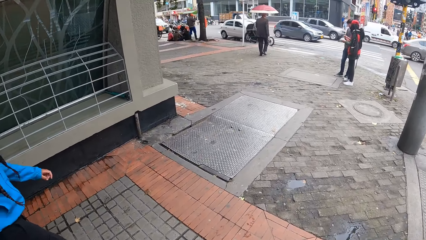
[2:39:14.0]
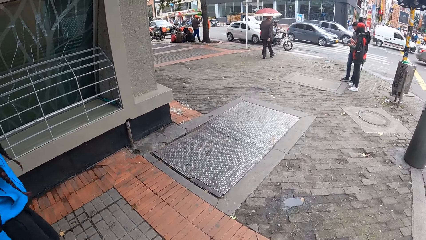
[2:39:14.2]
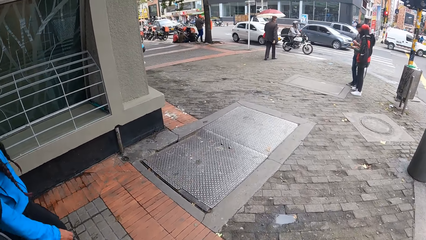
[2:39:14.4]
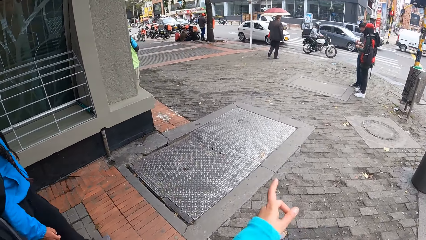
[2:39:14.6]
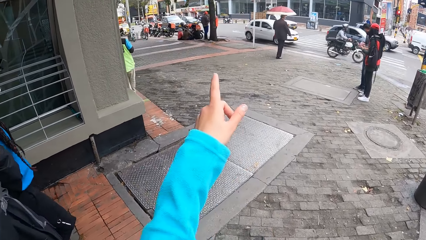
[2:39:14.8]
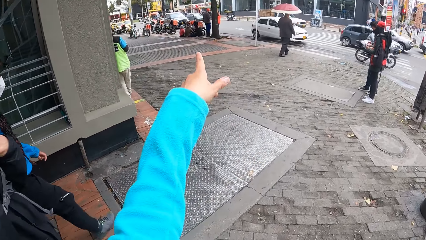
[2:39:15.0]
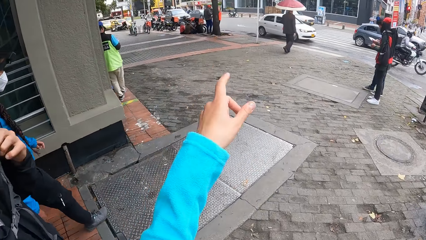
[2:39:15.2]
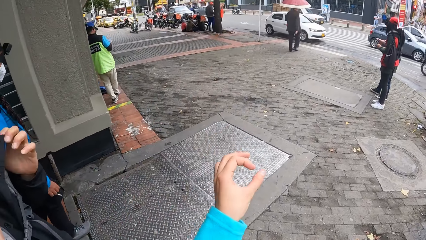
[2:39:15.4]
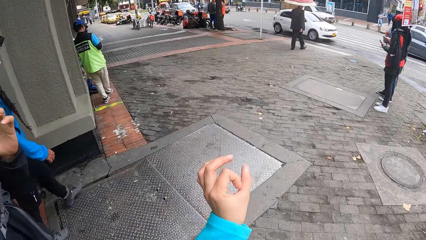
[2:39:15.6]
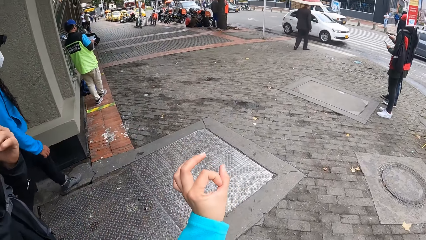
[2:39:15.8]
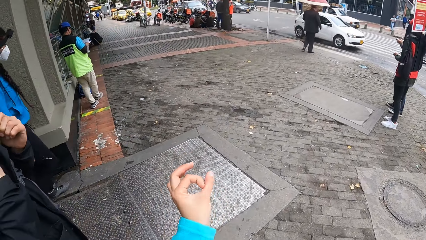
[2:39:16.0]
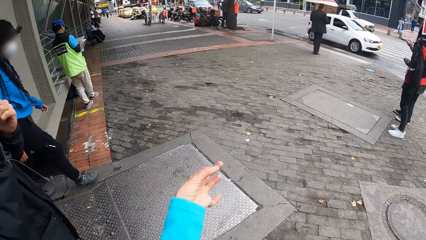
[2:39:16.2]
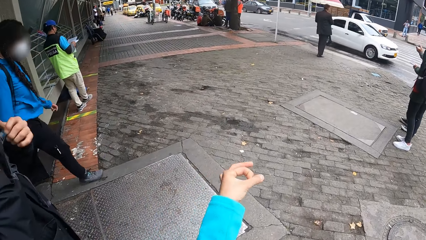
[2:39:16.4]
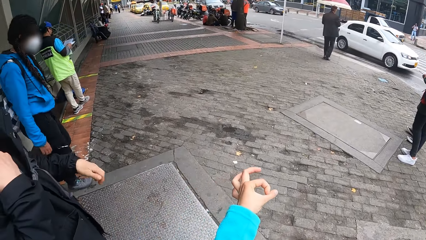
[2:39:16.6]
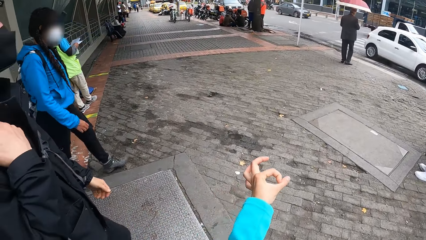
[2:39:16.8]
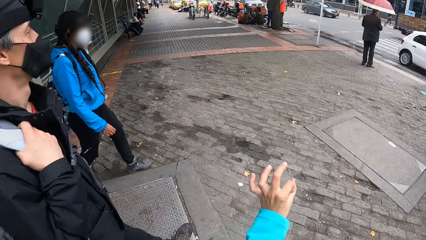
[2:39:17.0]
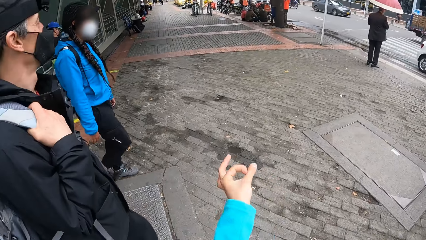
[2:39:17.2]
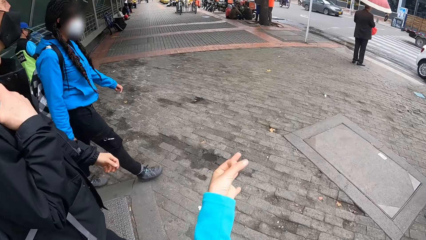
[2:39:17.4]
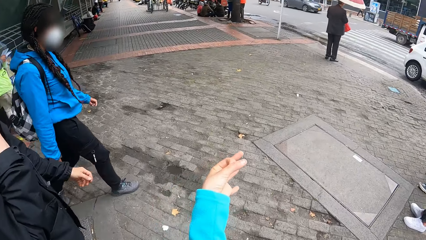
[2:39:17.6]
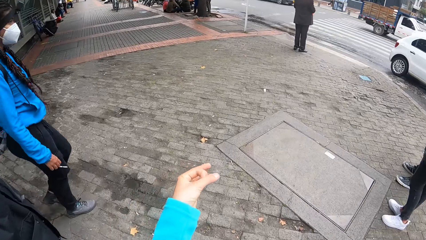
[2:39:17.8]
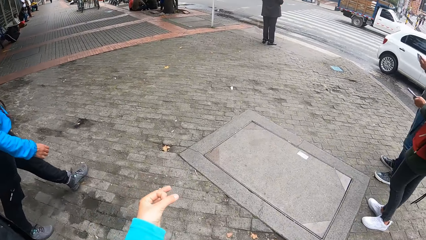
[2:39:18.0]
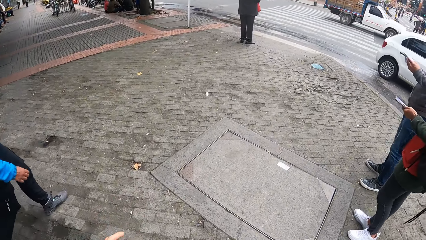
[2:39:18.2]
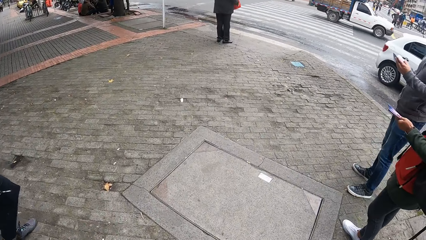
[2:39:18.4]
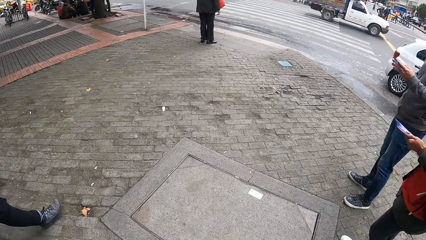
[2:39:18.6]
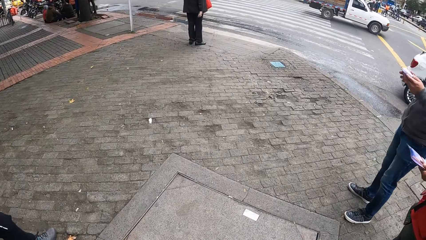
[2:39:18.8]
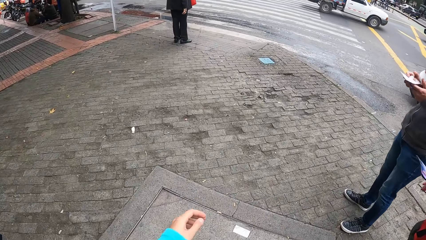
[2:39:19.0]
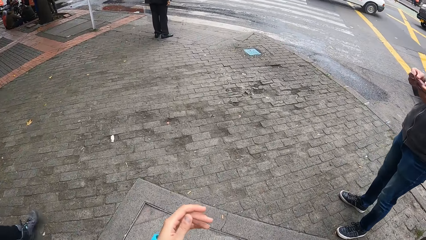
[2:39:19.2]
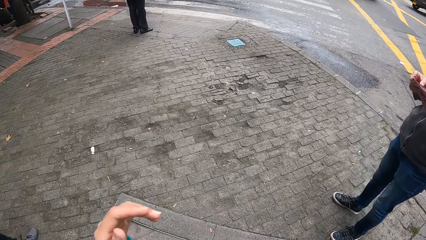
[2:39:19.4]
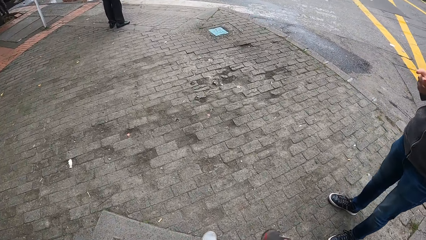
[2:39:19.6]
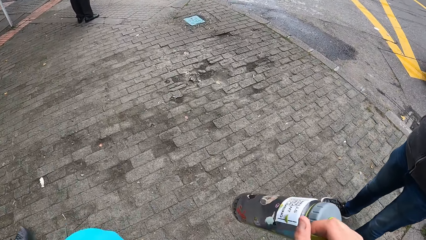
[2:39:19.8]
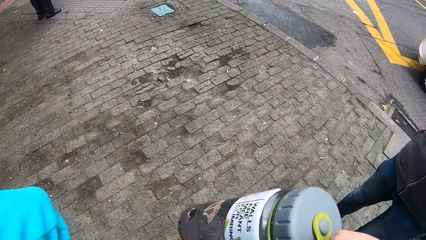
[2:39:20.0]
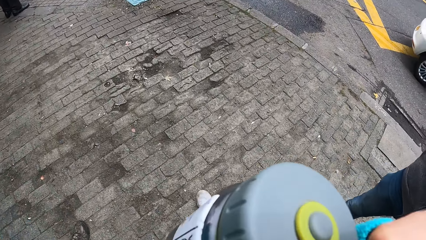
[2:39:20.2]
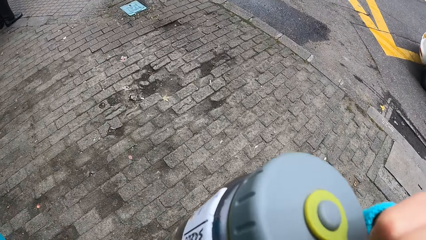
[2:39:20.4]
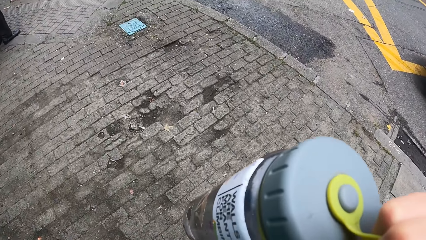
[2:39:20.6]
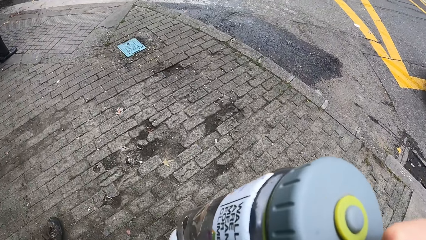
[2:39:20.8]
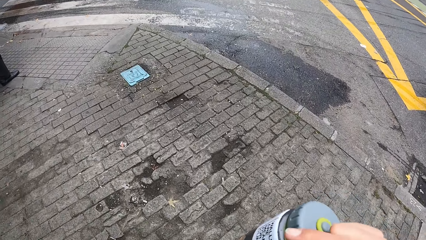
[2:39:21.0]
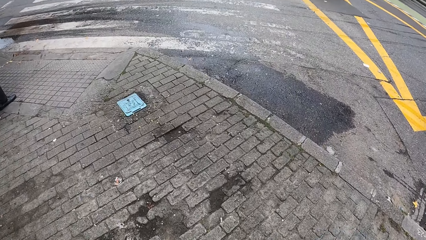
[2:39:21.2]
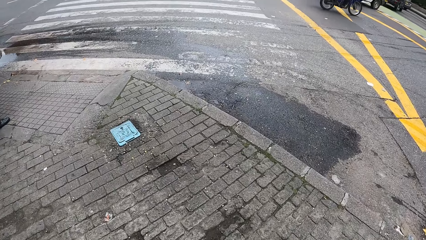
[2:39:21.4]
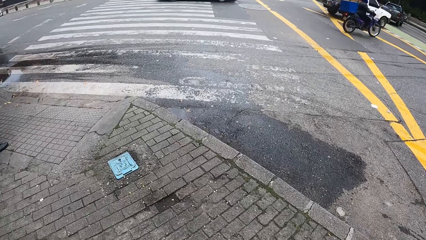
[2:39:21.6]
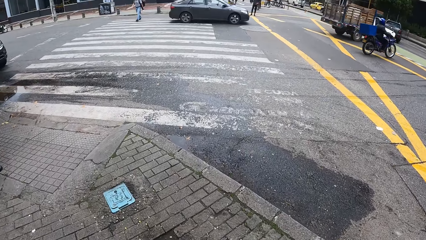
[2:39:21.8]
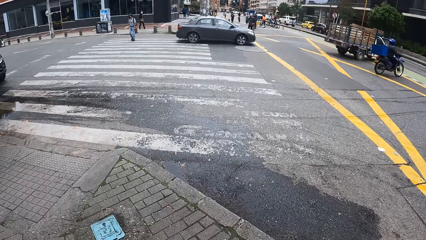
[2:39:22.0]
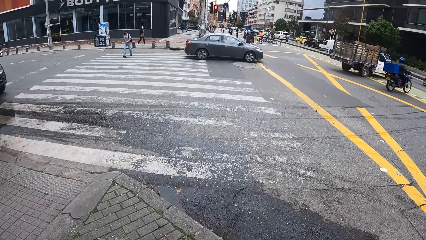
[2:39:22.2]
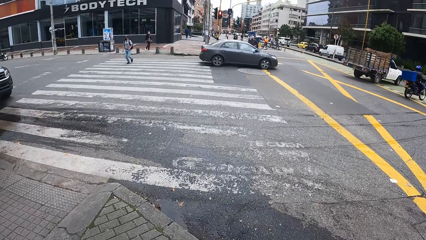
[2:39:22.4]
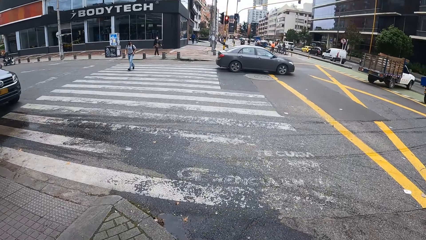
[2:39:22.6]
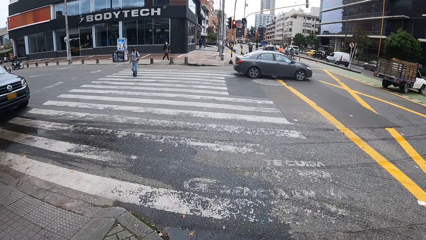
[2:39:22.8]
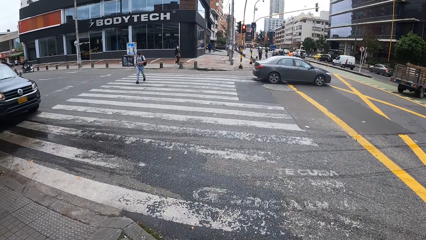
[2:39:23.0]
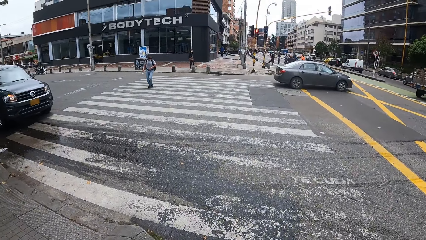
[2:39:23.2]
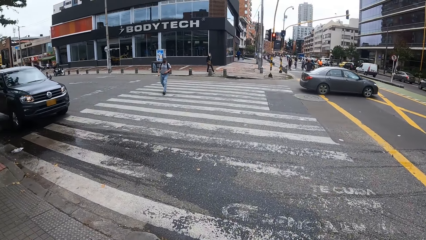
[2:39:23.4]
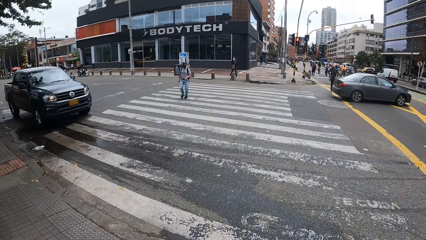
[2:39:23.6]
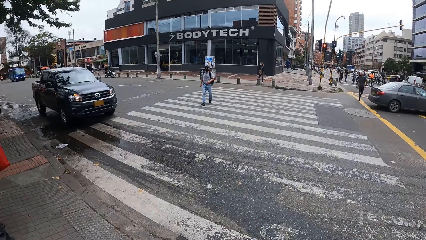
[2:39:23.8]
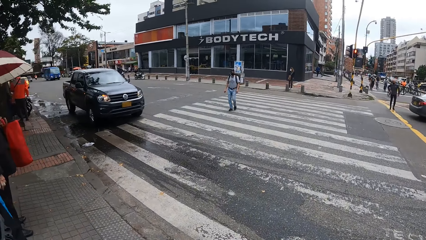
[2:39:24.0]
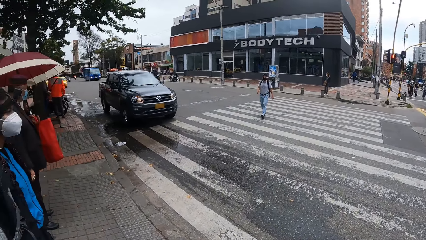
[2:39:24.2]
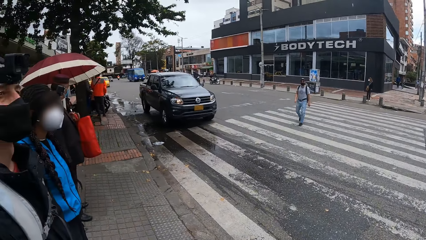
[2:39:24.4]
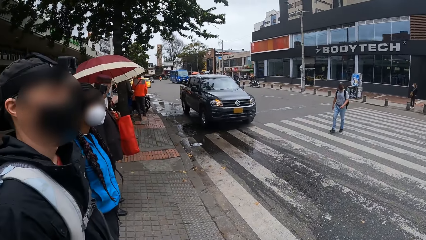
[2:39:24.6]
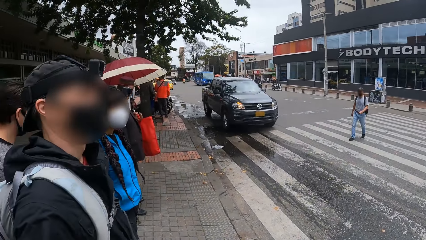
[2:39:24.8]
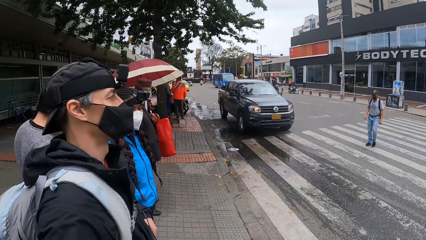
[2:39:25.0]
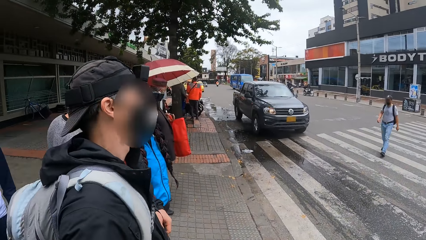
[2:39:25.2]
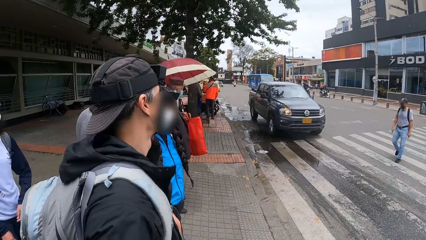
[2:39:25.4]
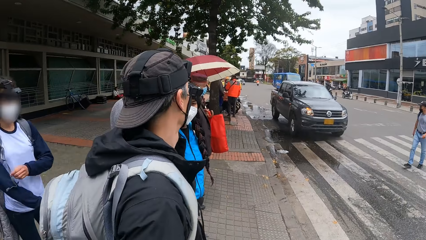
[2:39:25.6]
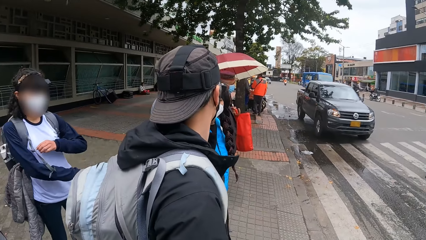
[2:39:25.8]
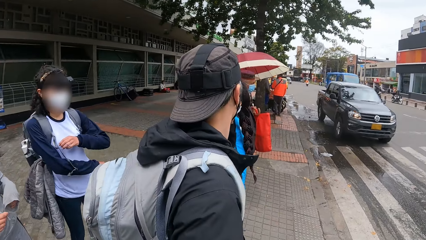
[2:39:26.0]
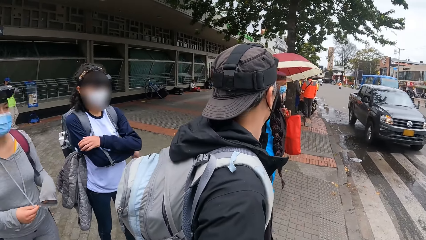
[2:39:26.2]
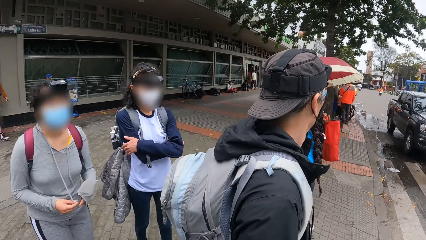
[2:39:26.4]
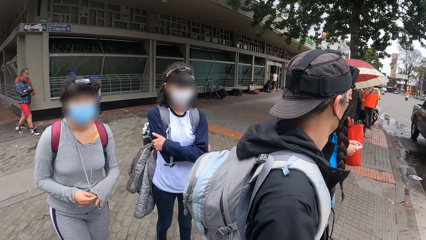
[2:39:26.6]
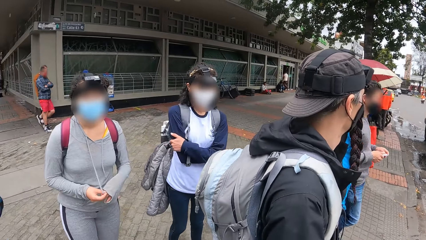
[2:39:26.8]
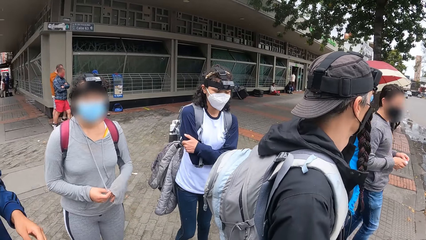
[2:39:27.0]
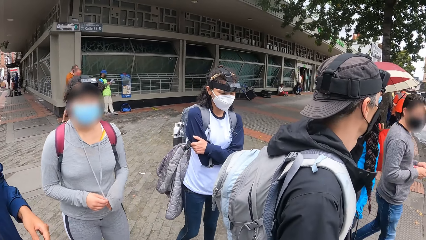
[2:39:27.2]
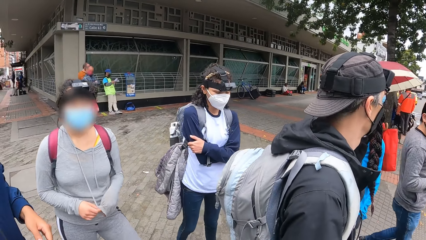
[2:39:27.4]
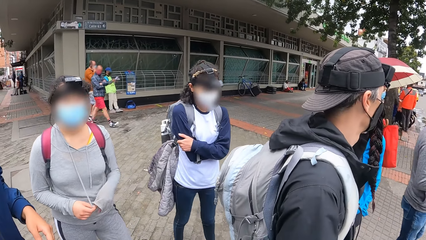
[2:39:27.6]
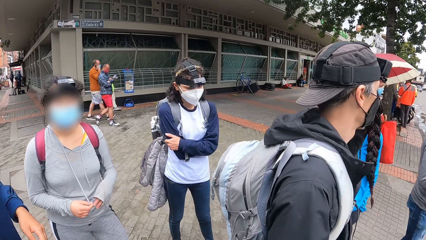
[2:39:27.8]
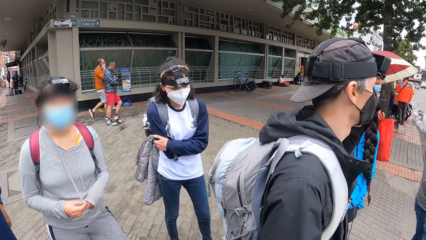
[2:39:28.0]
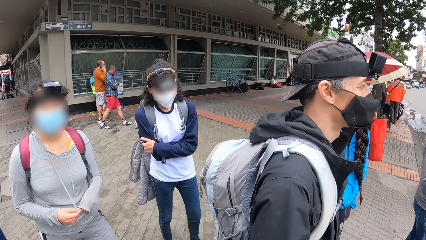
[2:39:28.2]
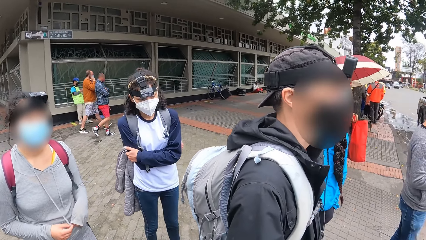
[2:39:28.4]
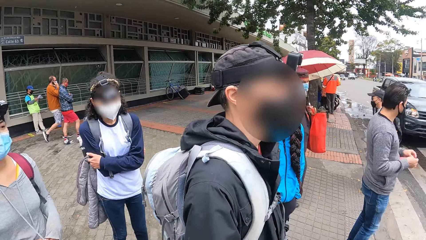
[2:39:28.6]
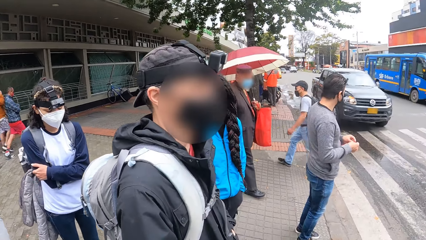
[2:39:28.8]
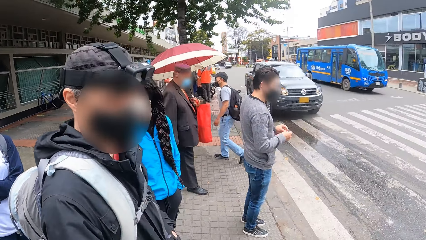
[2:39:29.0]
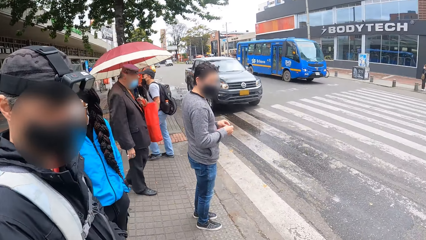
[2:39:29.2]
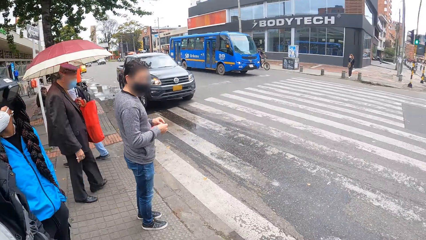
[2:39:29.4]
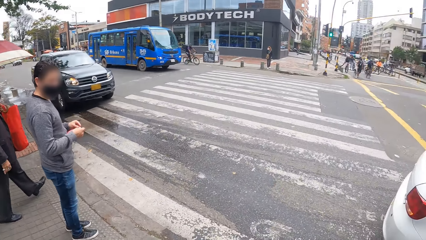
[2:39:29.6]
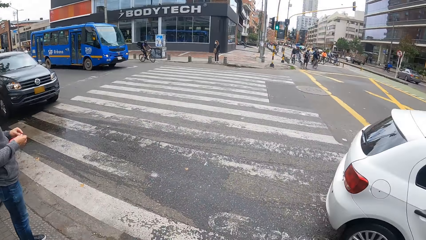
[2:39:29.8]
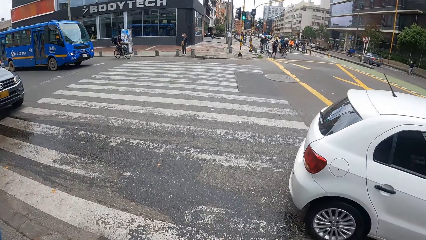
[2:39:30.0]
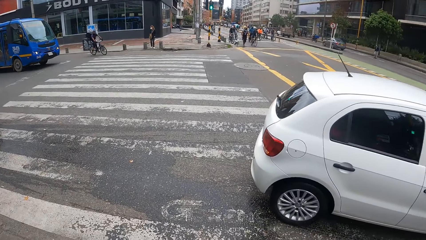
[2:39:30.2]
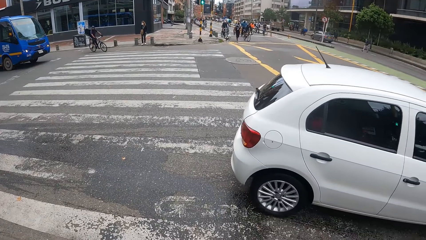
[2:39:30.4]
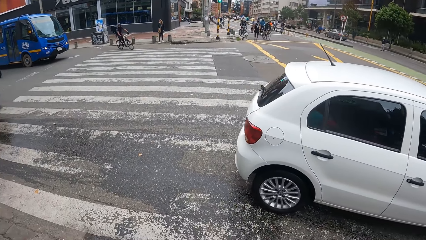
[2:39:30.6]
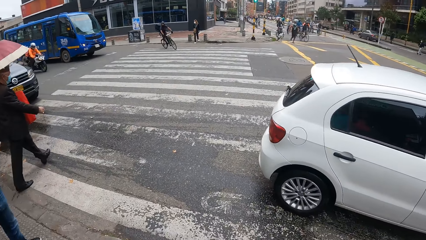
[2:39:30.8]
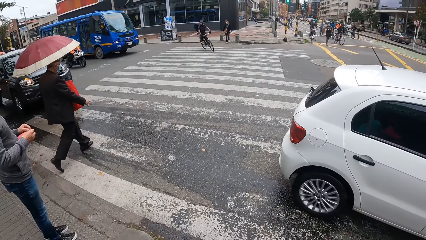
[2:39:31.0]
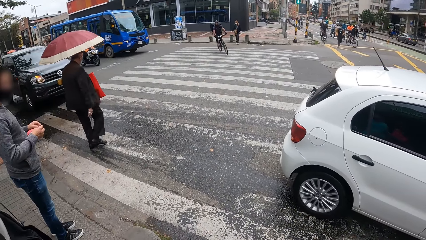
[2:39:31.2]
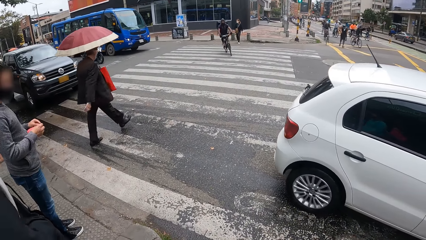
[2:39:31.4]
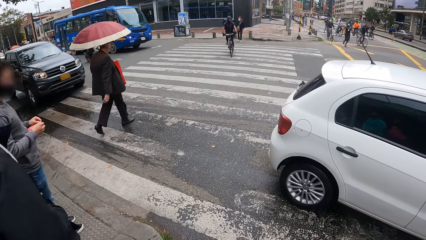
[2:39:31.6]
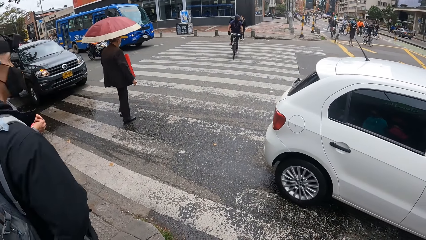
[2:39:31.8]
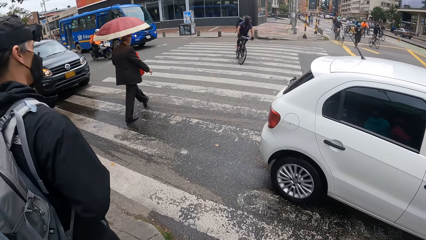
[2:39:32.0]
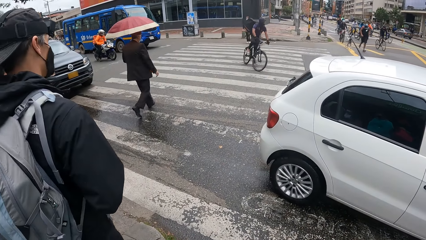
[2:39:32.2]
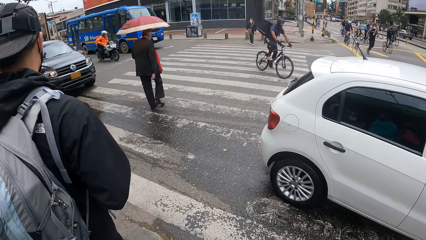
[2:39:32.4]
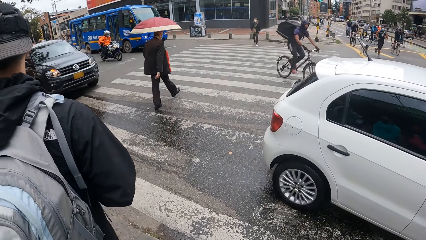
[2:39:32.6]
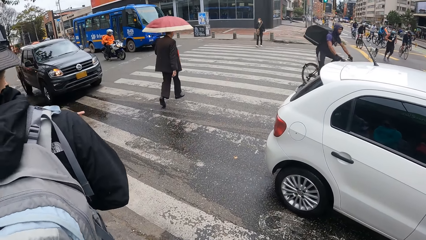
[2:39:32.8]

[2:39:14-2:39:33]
The camera wearer points at something. She makes a circle with her fingers. She lifts her hands. She looks around. A woman plays with the rope on her top with her hands.
